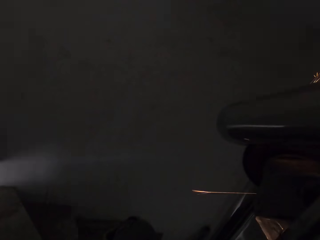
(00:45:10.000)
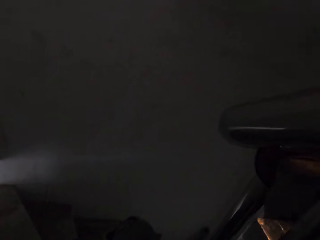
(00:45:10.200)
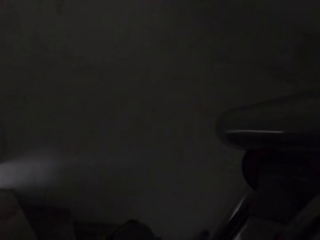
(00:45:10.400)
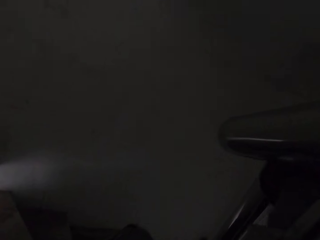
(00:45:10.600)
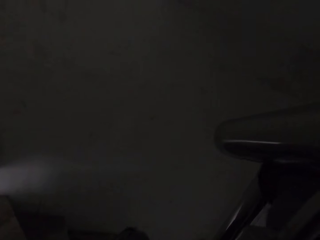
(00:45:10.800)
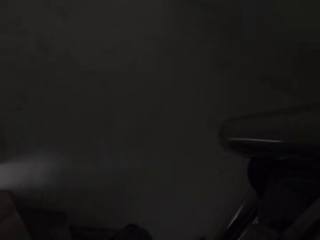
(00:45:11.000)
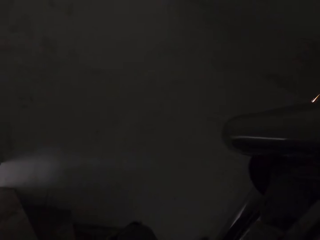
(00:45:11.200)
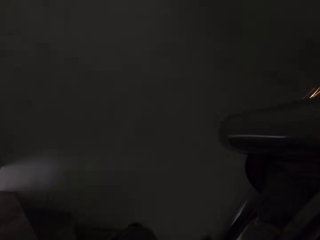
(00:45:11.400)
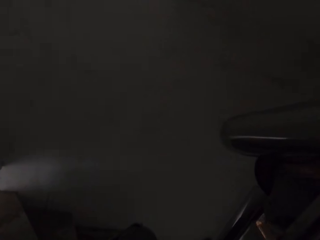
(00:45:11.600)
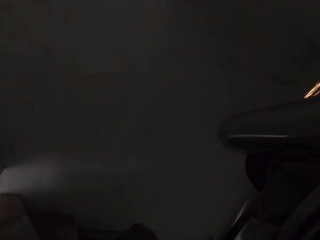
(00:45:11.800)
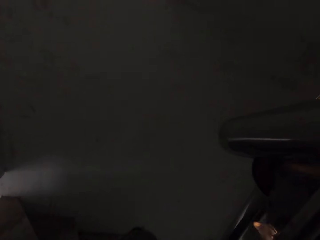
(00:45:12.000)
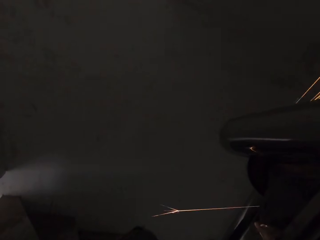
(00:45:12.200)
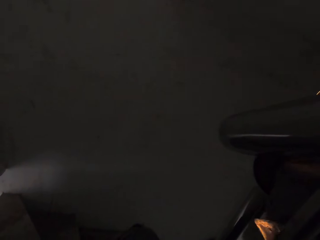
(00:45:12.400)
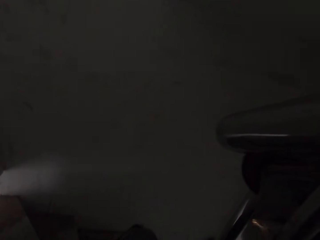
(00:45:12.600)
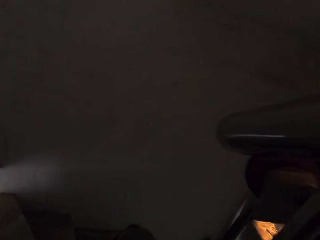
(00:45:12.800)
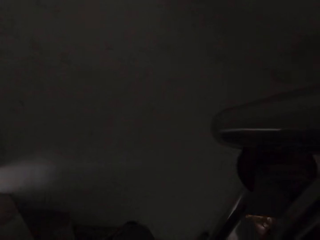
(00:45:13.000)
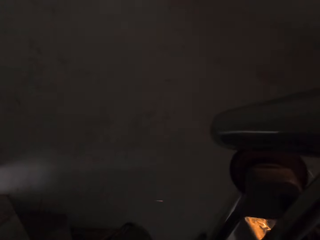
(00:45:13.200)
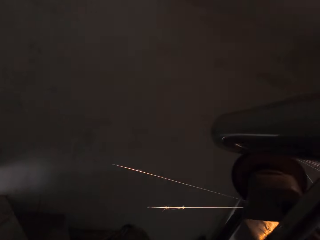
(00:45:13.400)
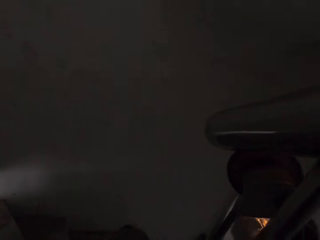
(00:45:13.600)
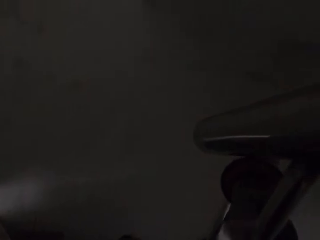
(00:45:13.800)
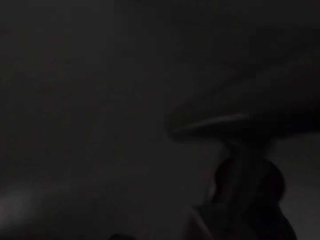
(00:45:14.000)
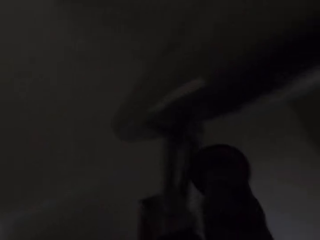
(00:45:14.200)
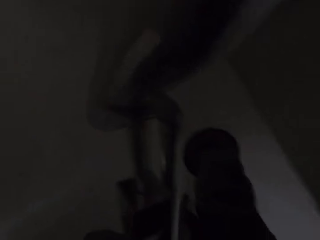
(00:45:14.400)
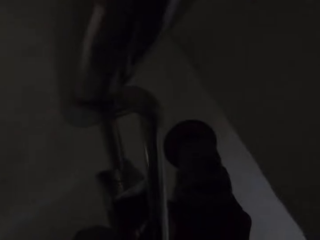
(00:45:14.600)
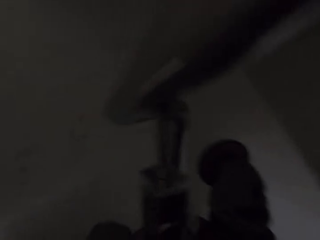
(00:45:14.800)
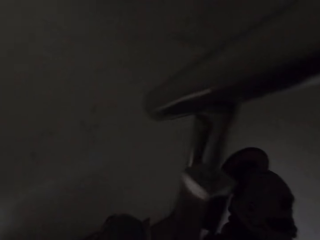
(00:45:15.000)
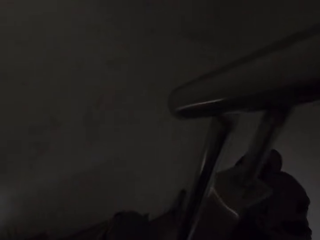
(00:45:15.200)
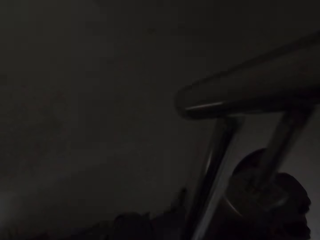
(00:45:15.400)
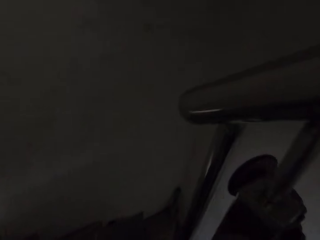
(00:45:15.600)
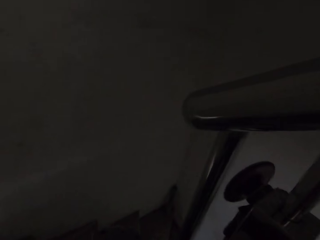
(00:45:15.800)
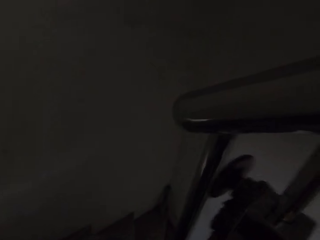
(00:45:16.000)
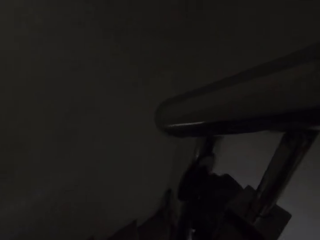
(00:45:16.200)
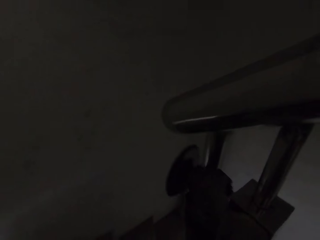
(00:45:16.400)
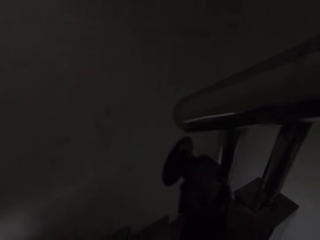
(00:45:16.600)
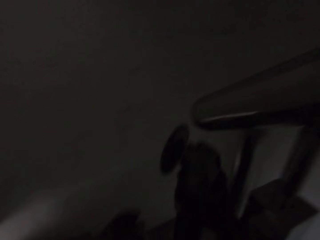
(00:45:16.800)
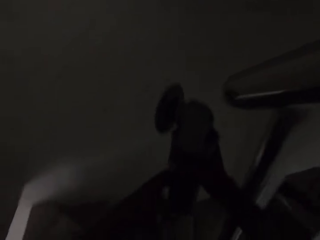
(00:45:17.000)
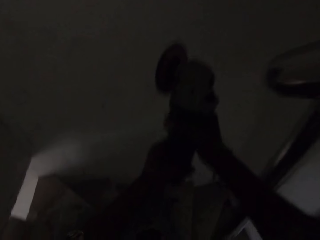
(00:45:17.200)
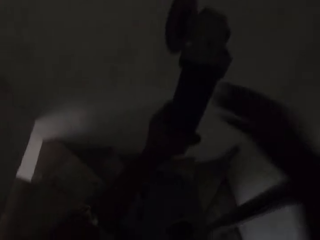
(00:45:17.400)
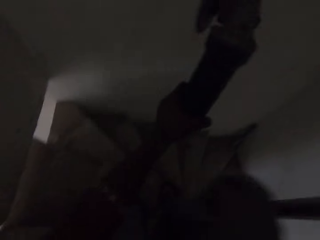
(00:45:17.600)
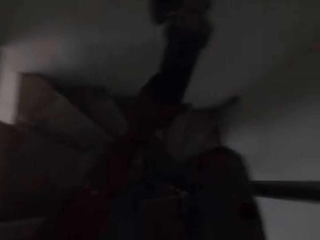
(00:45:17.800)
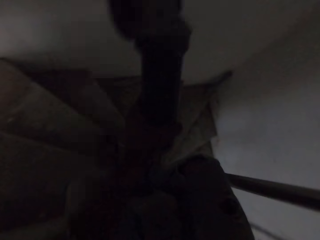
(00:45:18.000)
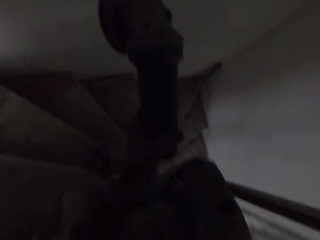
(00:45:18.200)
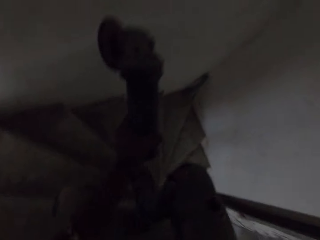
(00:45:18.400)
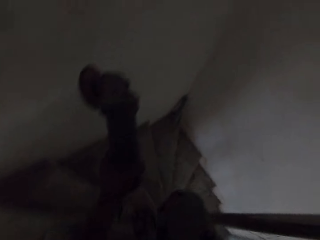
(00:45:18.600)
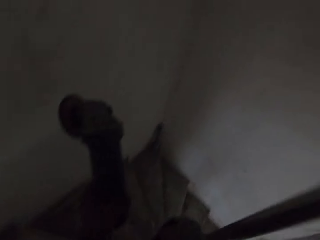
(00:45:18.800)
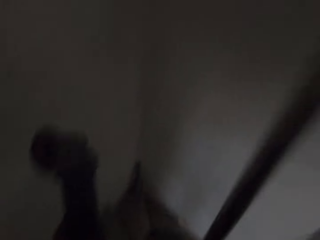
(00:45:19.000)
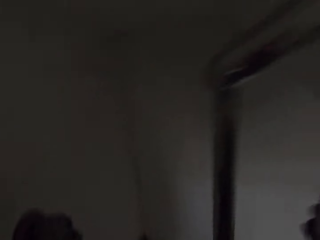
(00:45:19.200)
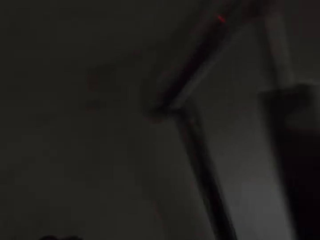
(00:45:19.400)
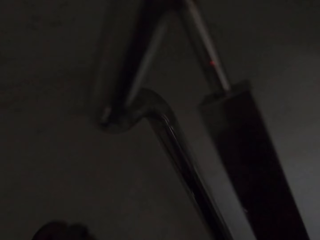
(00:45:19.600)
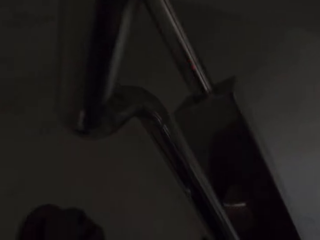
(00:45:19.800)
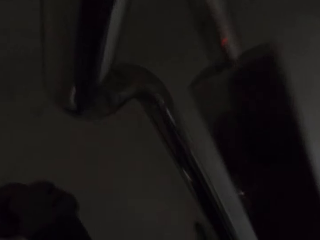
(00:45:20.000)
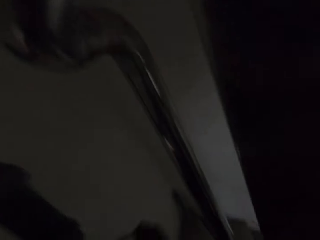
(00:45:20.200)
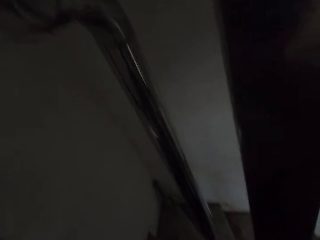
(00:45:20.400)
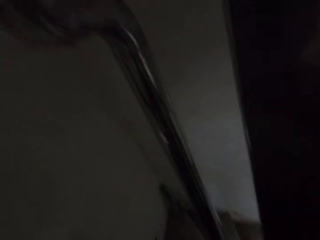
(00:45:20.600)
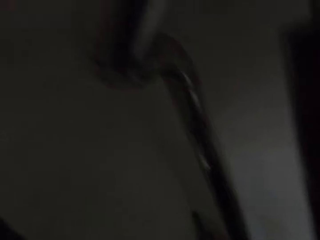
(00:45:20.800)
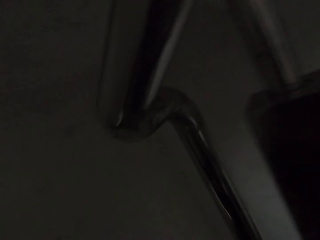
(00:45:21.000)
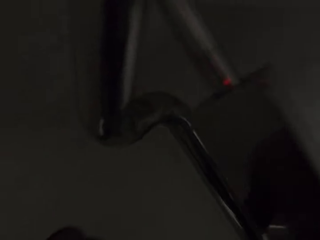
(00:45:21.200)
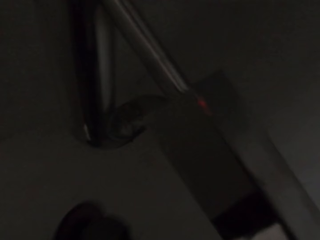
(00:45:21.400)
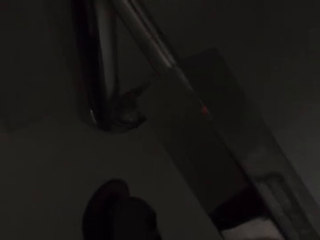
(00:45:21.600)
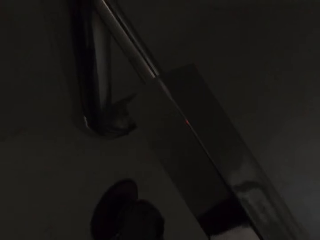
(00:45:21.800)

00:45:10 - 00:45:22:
The camera wearer pauses. He refines a metal railing. He moves his hand. He moves his head. He passes the angle grinder through the railing. He walks down the stairs.

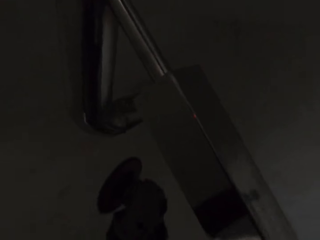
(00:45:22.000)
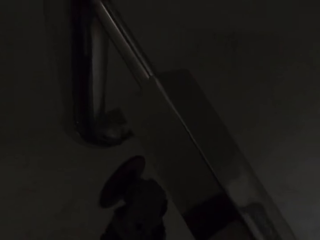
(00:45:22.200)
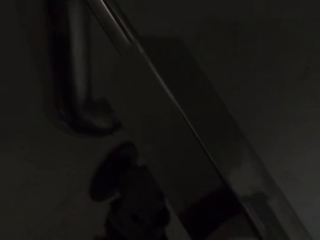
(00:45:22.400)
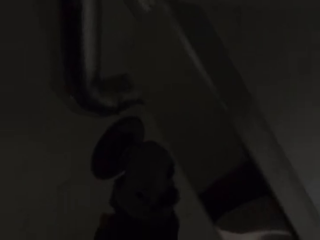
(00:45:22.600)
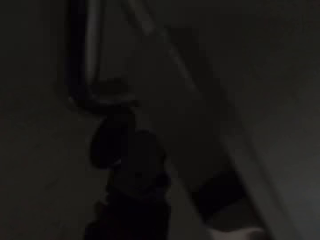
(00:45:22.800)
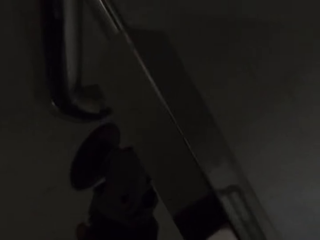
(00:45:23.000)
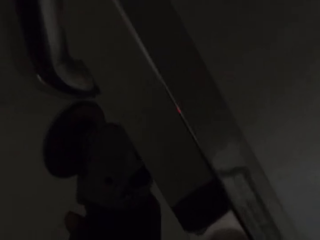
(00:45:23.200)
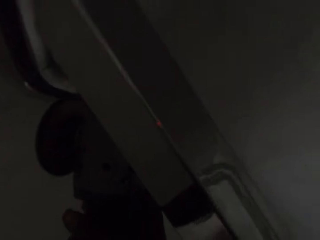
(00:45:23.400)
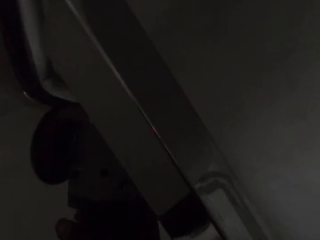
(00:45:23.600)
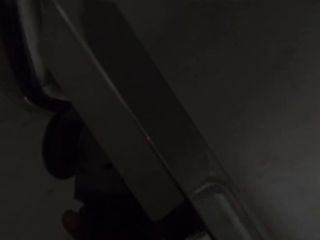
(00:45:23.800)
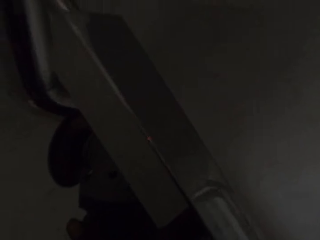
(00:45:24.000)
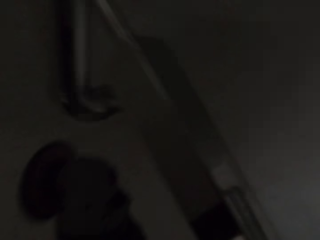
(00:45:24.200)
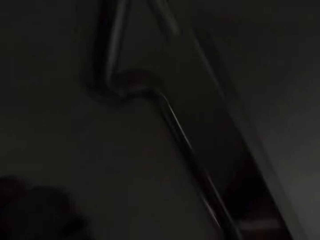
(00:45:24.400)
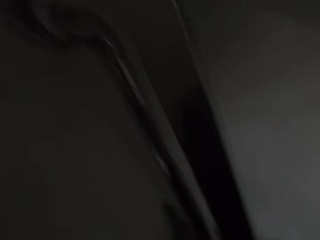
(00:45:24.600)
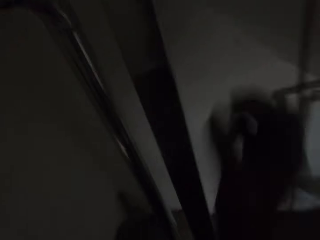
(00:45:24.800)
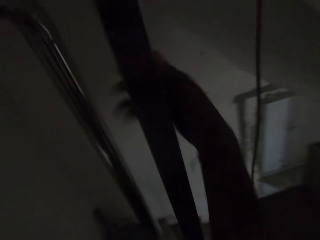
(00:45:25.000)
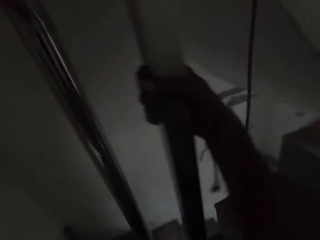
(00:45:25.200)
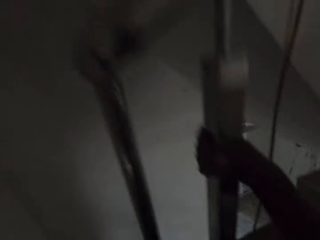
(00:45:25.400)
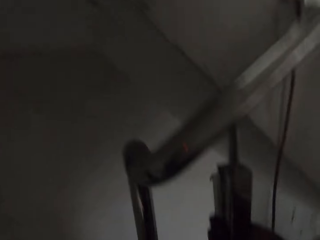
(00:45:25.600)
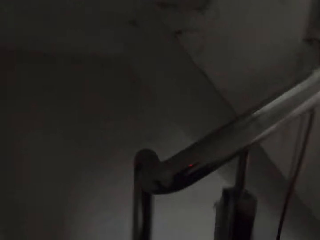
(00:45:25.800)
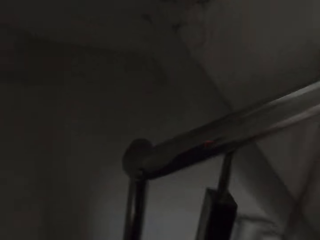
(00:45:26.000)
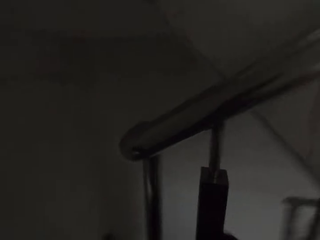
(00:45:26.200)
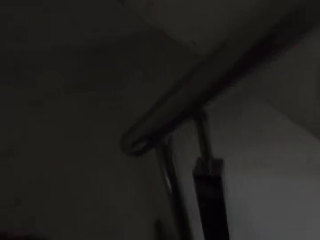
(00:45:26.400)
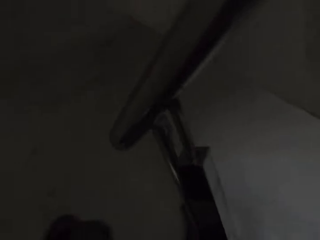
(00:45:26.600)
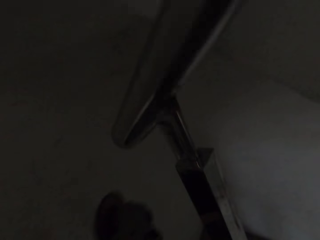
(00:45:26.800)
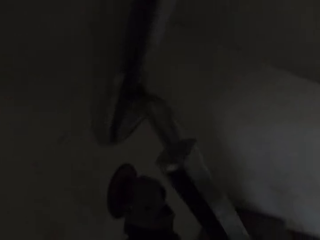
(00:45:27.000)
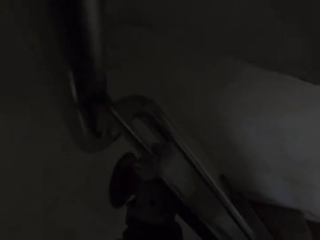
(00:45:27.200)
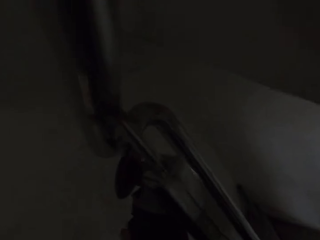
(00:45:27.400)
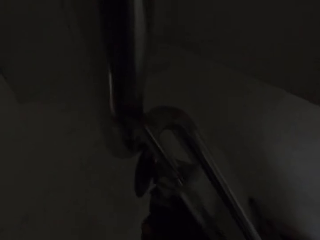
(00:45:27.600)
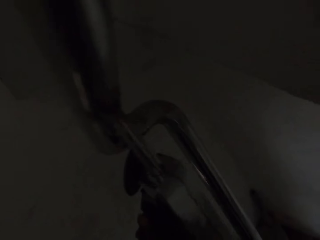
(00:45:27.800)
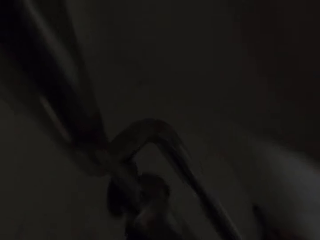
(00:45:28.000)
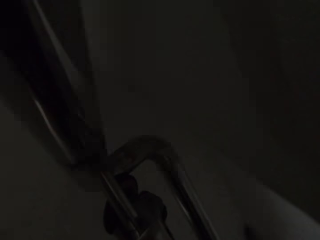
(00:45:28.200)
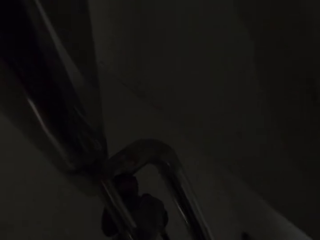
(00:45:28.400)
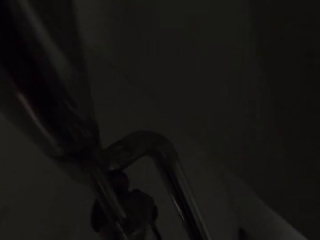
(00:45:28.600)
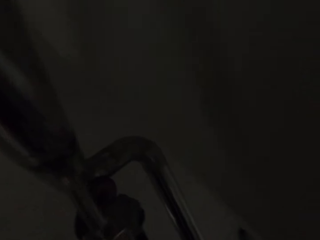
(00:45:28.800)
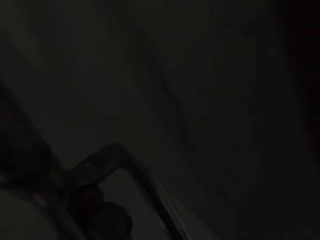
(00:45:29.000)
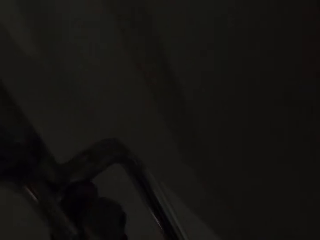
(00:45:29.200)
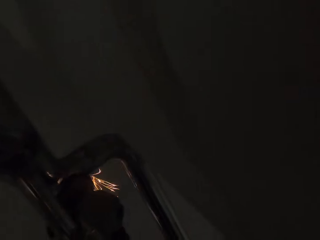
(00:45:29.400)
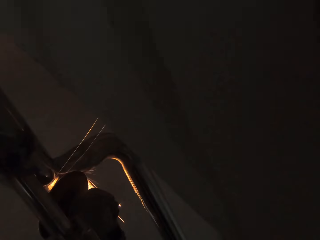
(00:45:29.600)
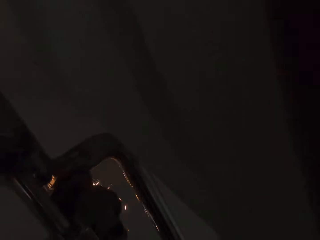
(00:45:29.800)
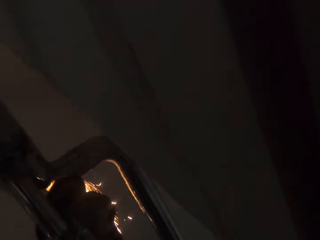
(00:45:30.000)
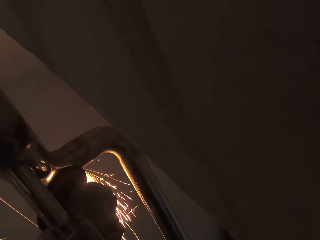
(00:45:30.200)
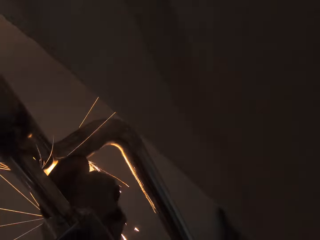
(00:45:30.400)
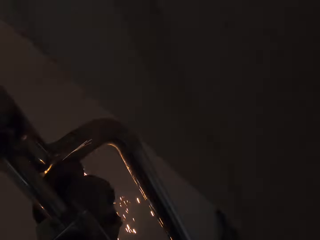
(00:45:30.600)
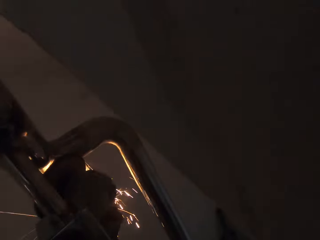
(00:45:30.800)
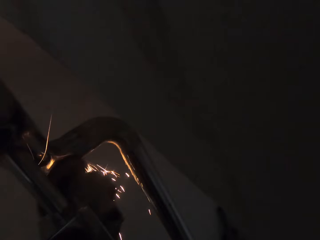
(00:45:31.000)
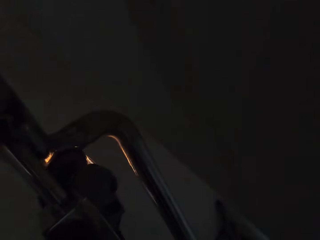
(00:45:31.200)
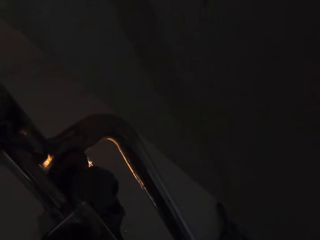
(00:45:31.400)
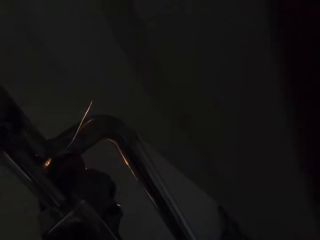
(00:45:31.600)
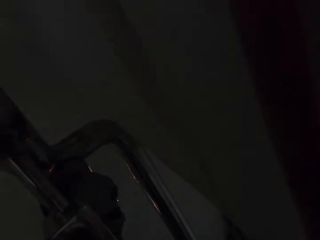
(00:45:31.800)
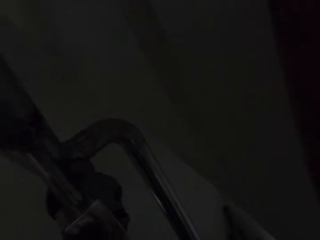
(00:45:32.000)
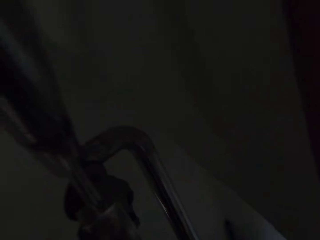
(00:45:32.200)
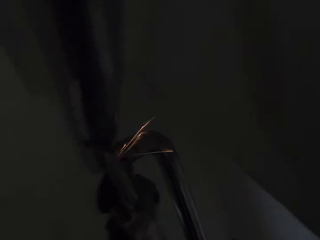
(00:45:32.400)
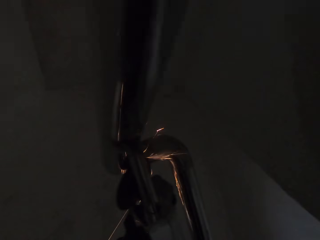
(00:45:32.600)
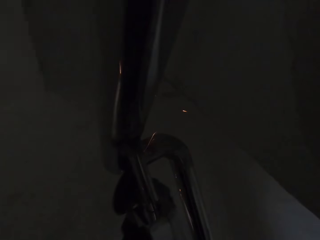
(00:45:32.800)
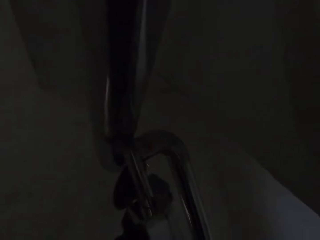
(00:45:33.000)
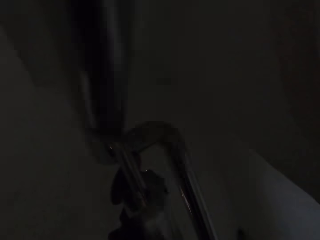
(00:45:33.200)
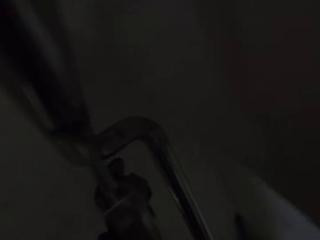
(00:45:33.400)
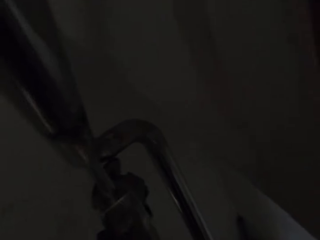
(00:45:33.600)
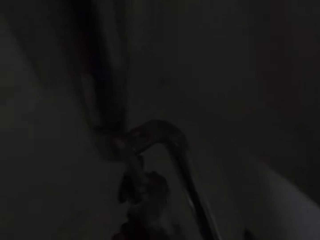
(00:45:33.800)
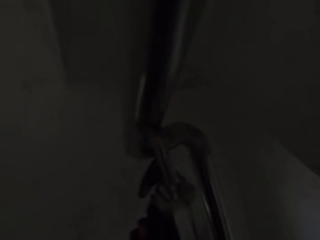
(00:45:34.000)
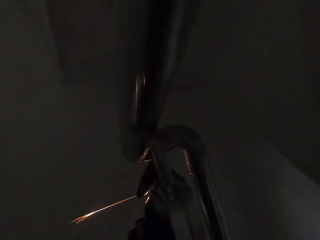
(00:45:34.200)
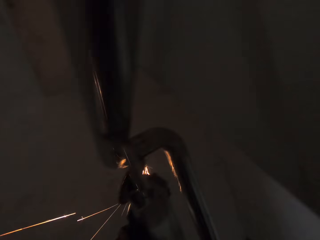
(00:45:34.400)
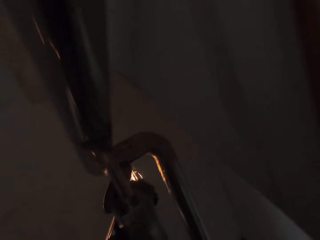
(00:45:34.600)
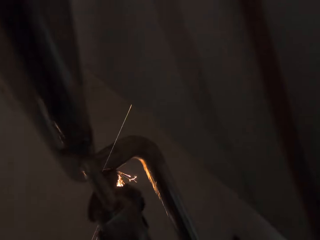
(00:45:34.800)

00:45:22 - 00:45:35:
The camera wearer moves his hand. He holds a metal railing. He touches the railing with his right hand. He looks around the building. He smoothens the stair railing with the angle grinder in his hand. He moves his head. He refines the metal railing.
